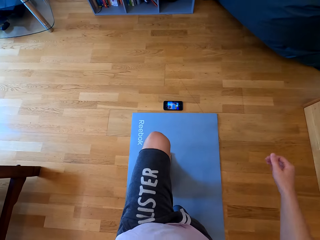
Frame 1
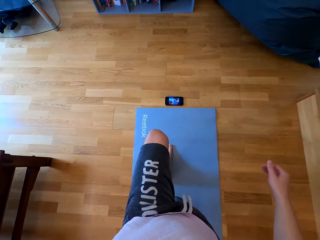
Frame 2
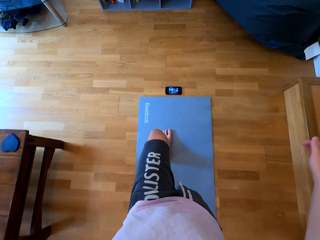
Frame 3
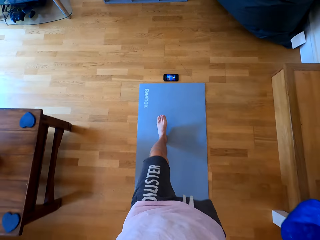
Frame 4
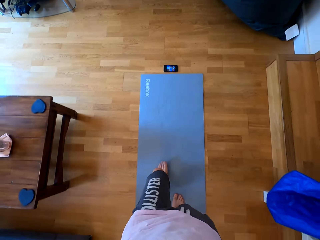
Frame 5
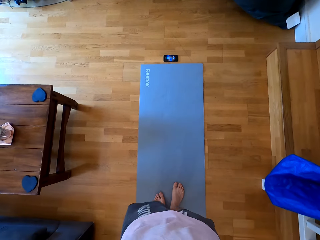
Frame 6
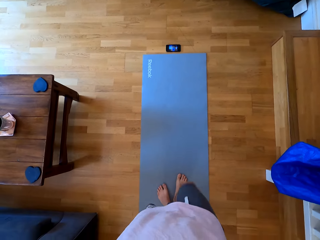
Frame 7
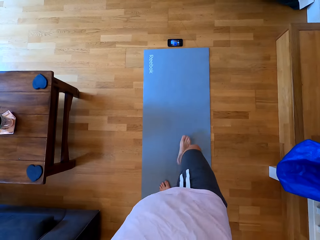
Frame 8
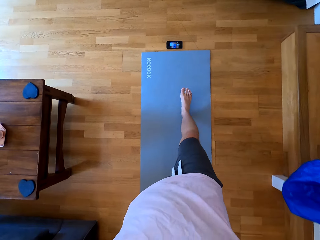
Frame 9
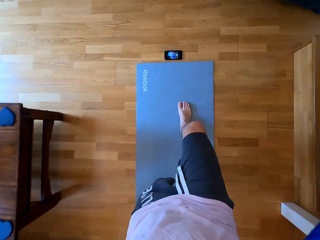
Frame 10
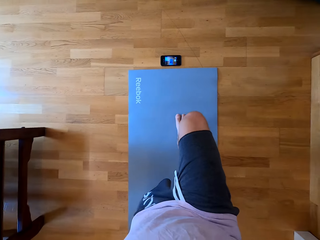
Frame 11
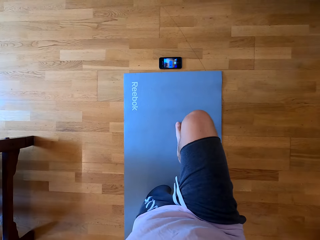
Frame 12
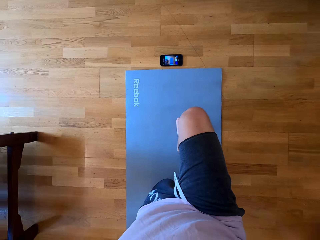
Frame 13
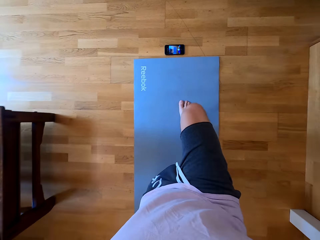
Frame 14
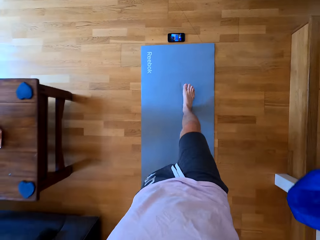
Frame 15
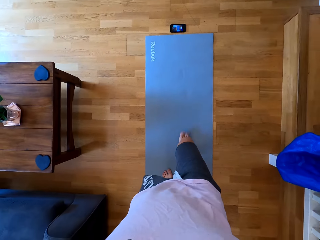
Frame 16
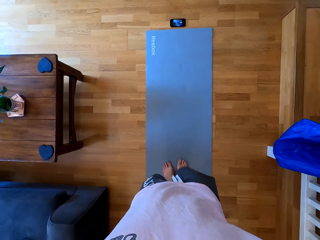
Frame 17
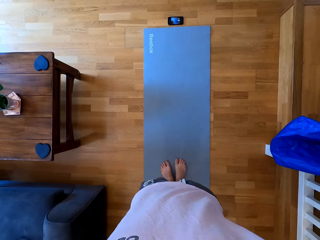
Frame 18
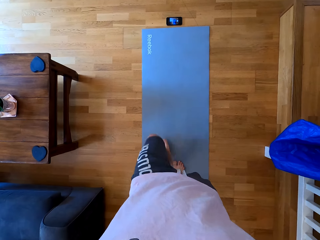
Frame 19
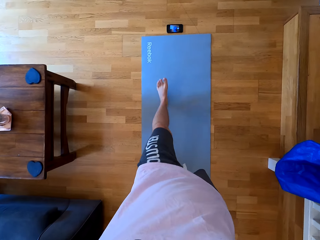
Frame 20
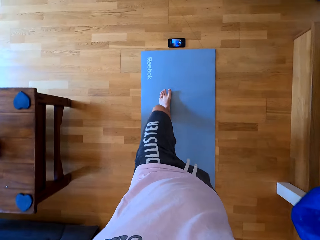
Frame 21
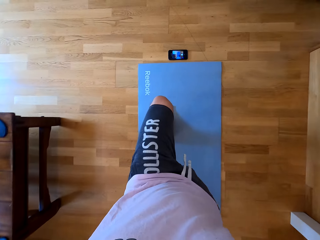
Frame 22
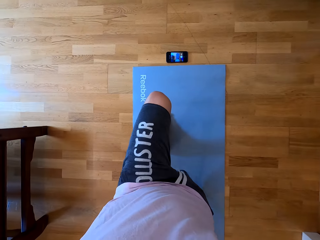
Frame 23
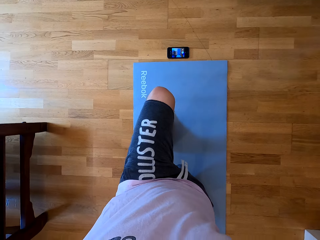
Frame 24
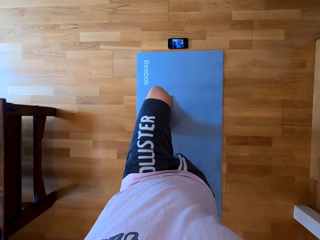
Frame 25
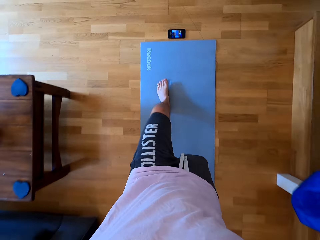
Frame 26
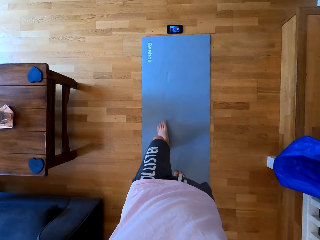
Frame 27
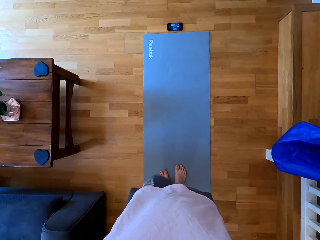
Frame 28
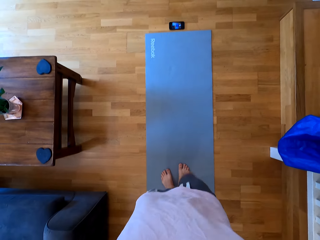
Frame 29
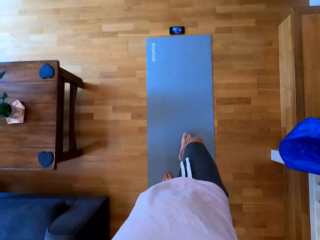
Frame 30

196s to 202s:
The camera wearer bends on the mat. They do leg exercises.

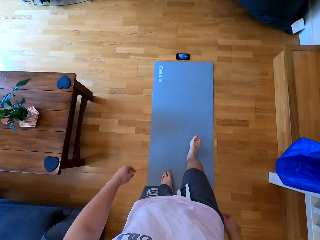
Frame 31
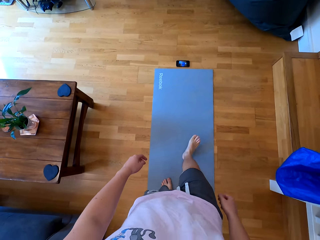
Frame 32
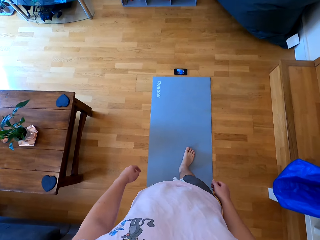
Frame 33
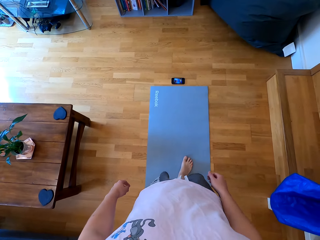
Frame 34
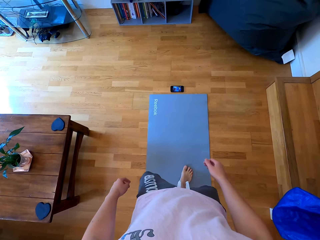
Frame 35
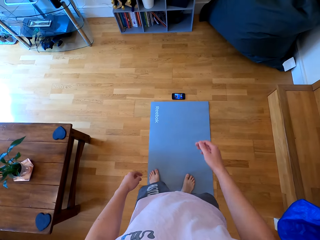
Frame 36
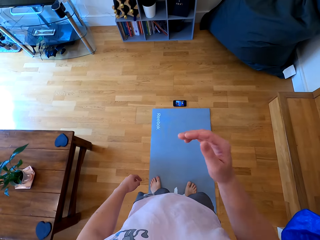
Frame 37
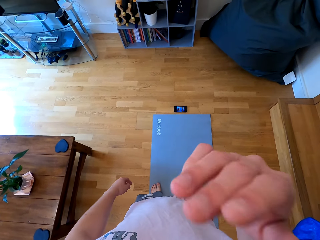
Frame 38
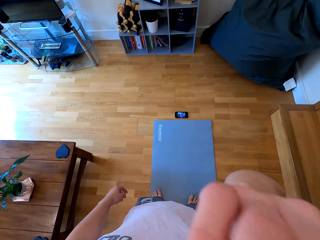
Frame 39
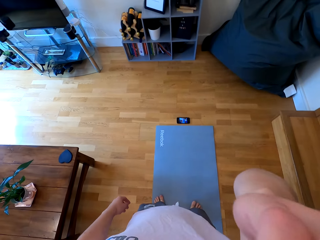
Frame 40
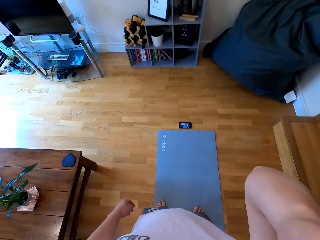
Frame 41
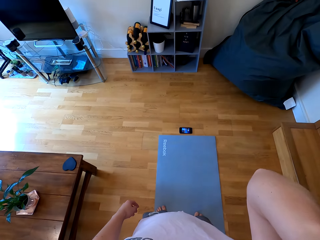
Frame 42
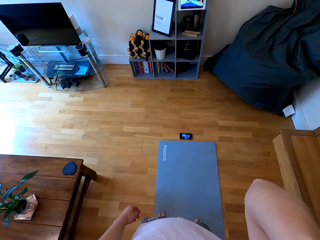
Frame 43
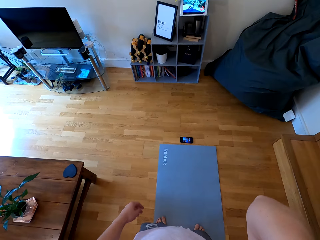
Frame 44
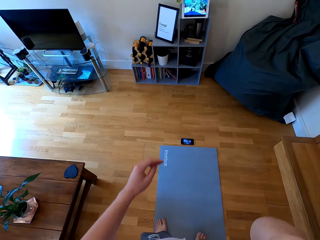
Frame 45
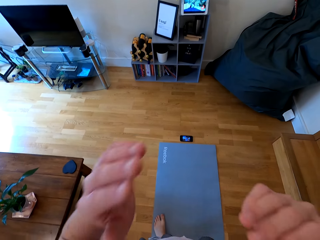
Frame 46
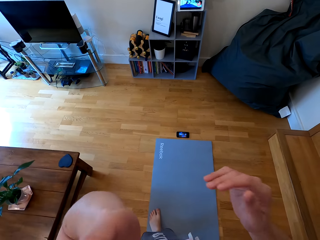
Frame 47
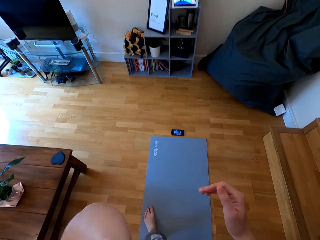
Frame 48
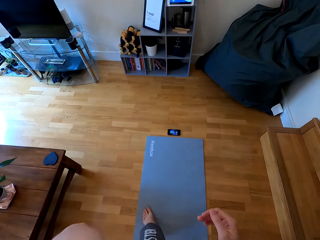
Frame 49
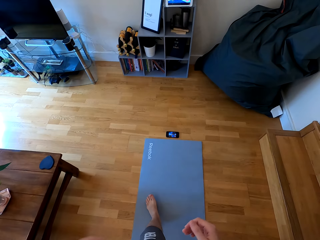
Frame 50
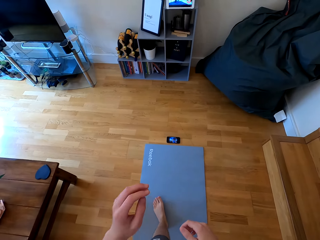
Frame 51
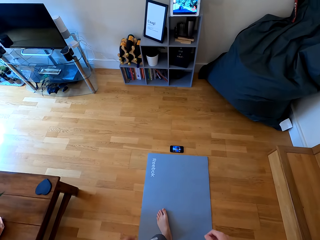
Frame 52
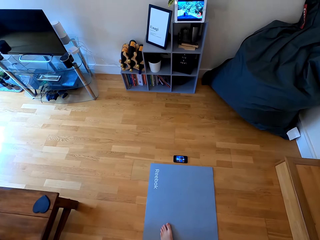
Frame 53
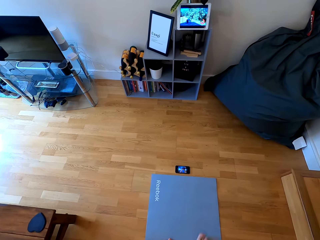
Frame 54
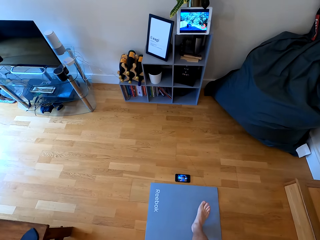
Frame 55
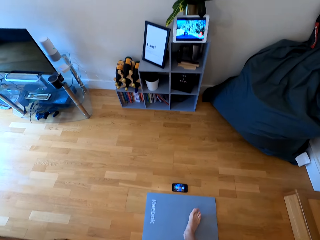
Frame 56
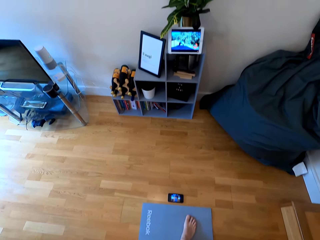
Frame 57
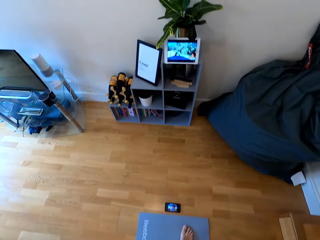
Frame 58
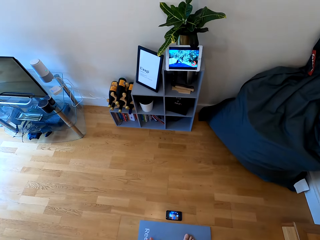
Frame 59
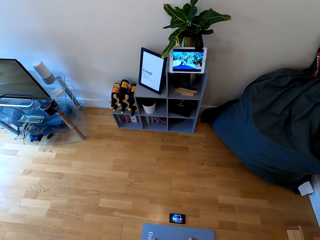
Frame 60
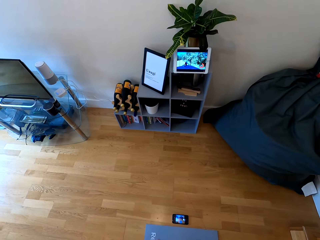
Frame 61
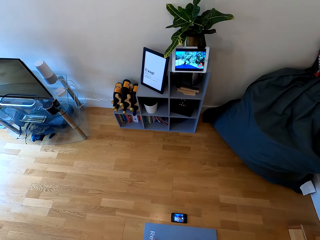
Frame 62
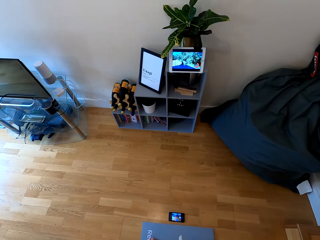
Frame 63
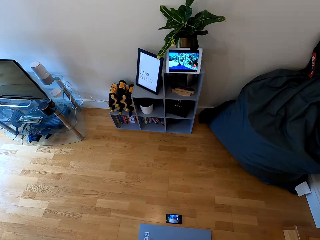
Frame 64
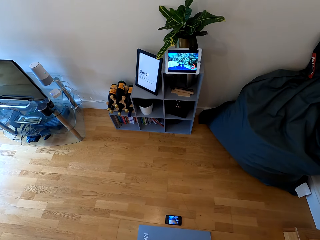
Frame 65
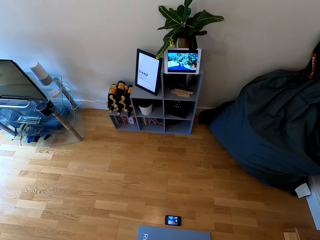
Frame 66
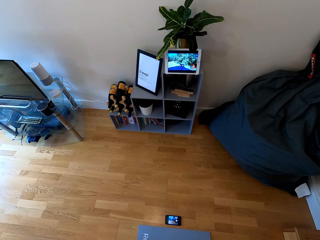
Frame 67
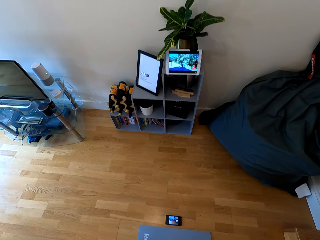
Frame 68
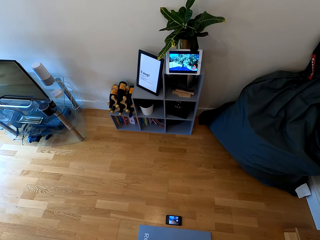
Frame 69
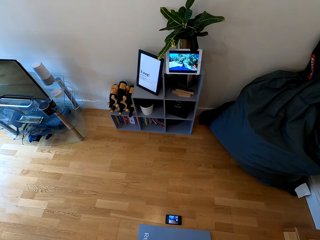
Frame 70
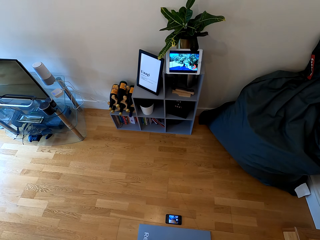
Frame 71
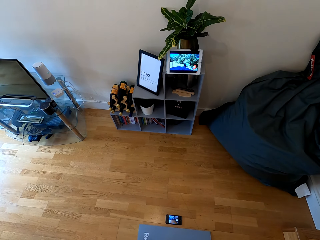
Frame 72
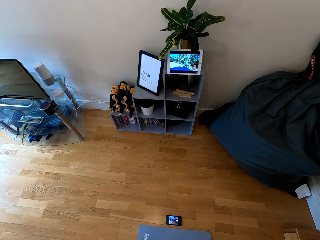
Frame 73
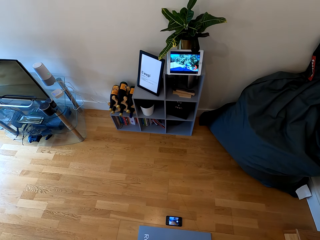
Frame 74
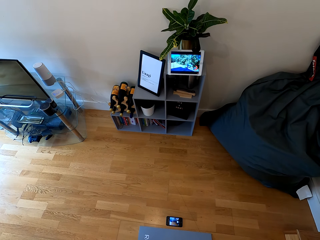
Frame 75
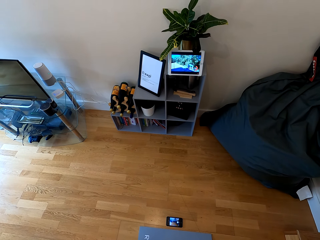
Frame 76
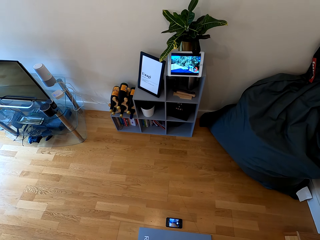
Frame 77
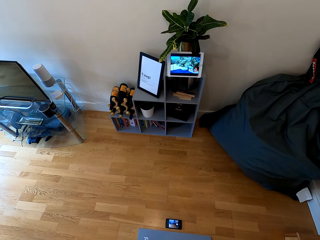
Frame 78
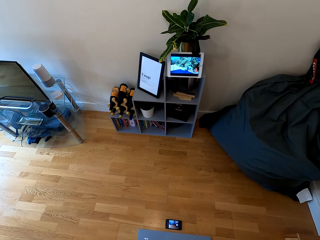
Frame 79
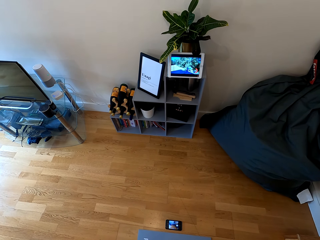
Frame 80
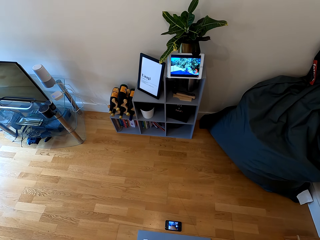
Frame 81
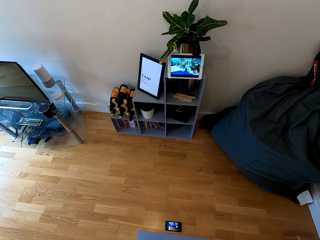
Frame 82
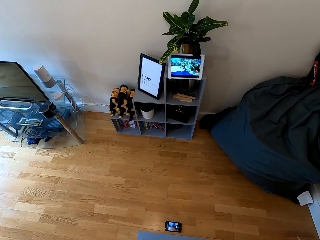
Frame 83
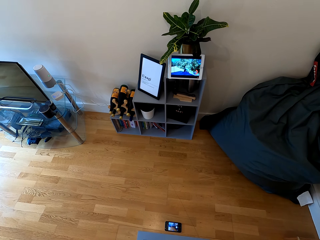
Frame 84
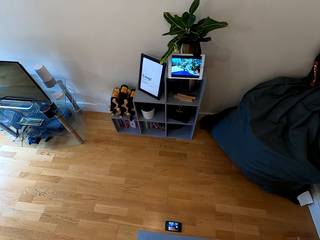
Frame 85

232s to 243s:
The camera wearer stops. They look at the tablet.

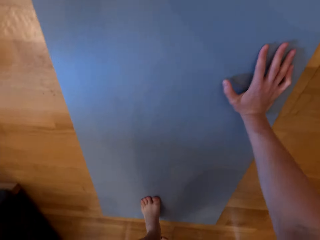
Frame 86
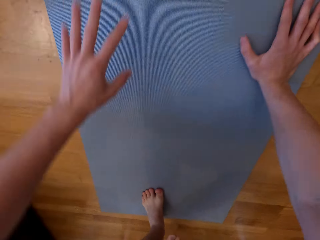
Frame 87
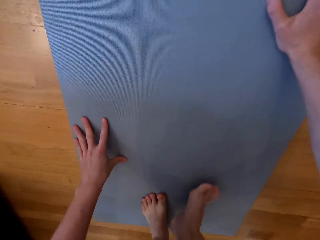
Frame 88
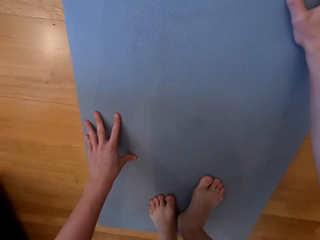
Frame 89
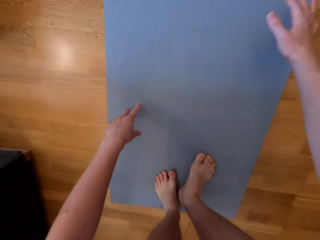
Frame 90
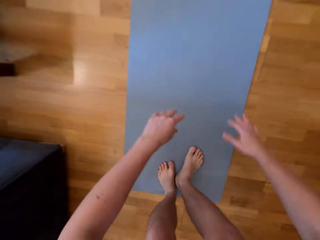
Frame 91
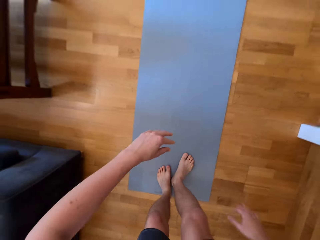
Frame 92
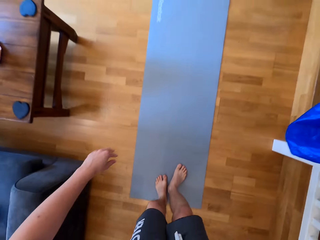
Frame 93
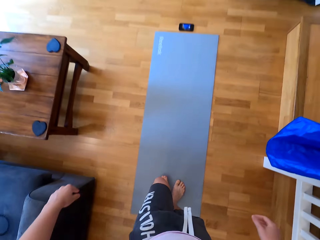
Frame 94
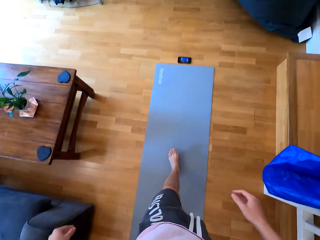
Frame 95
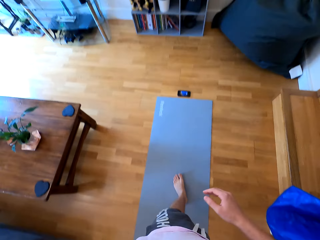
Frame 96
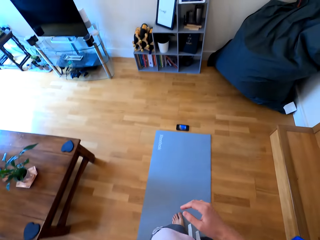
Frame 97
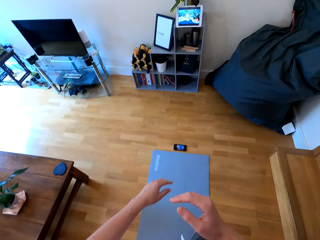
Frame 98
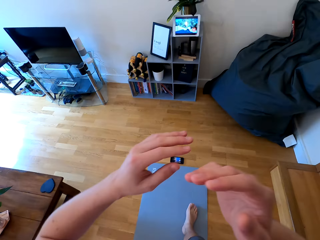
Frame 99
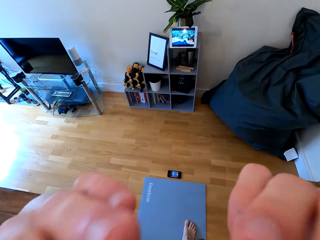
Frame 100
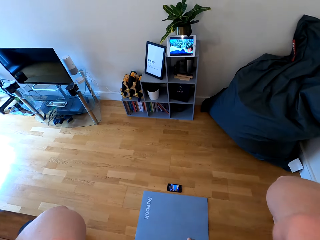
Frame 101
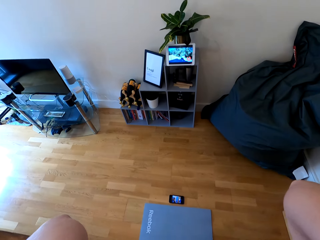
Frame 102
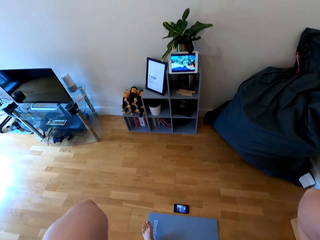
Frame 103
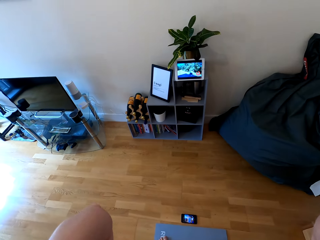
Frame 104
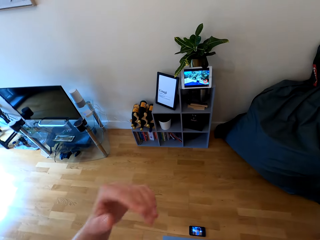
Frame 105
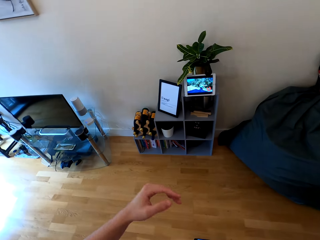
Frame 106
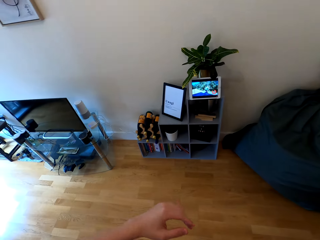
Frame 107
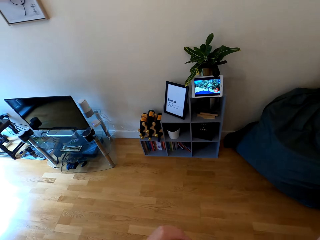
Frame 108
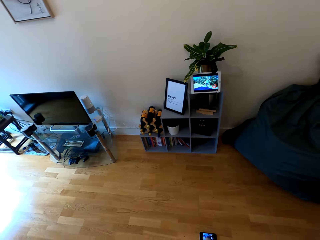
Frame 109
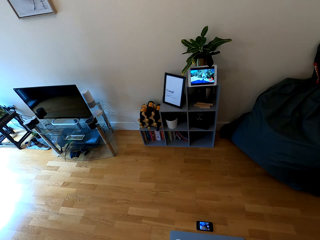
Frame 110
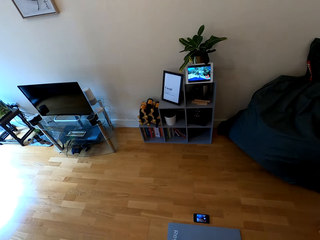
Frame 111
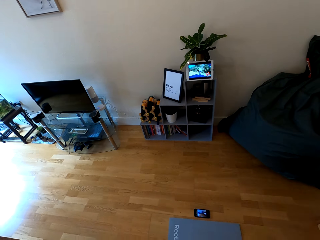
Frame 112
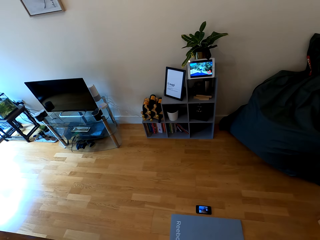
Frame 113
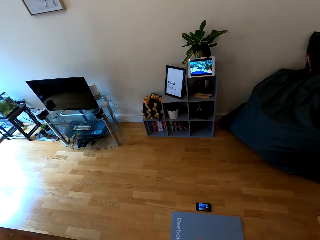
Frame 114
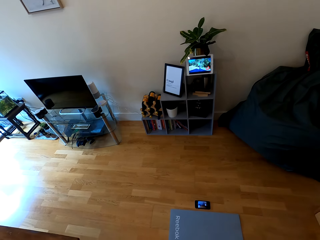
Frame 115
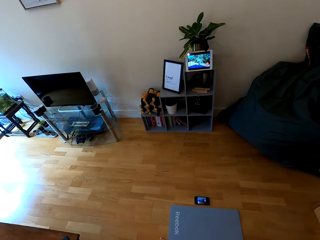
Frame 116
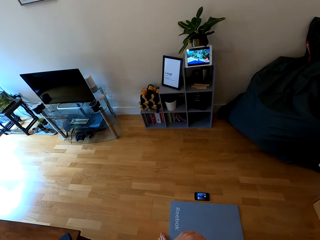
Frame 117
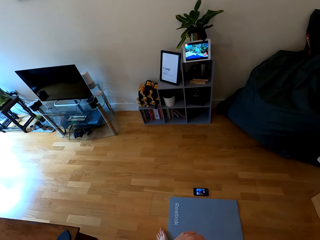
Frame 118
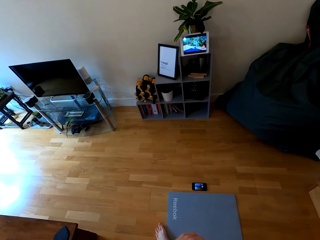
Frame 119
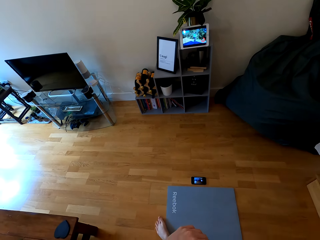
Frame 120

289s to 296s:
The camera wearer stands from the mat. They raise both hands towards something, and withdraw both hands from something.
